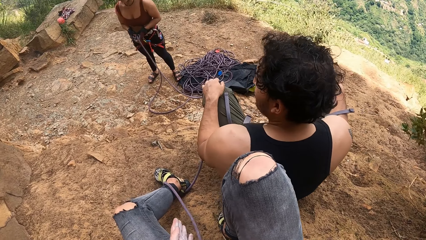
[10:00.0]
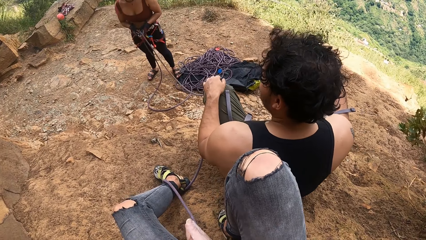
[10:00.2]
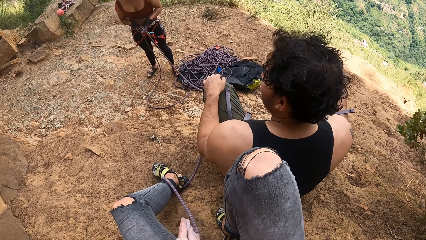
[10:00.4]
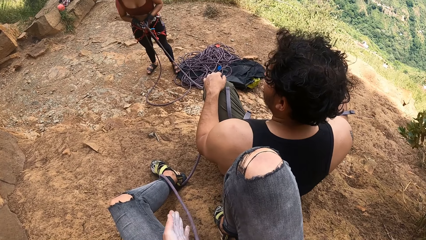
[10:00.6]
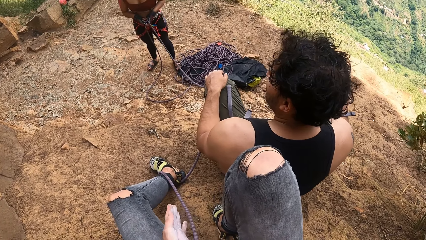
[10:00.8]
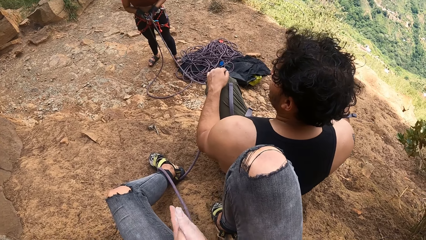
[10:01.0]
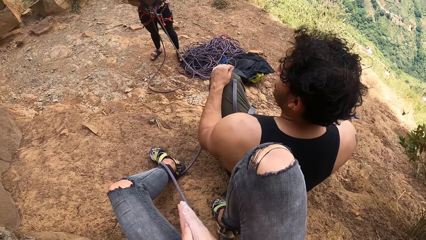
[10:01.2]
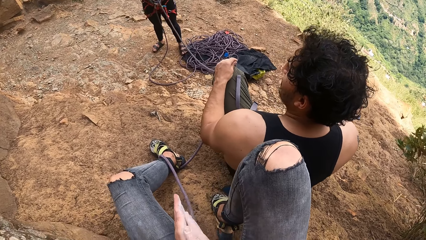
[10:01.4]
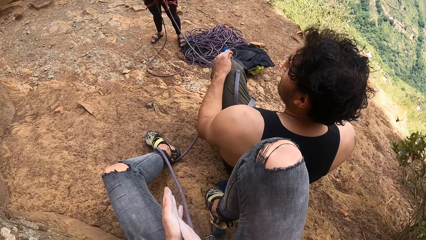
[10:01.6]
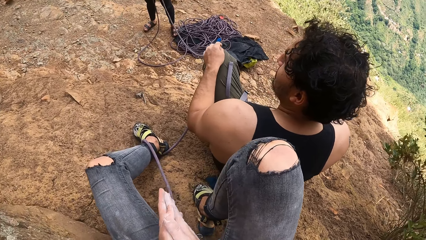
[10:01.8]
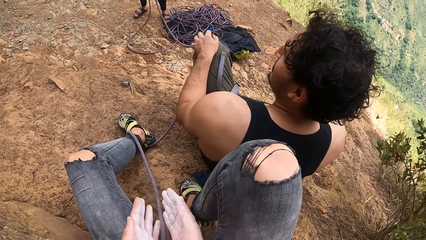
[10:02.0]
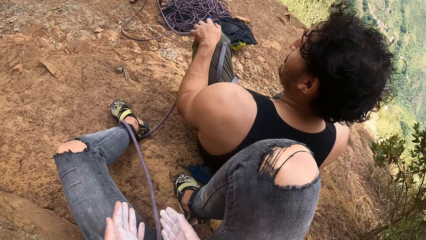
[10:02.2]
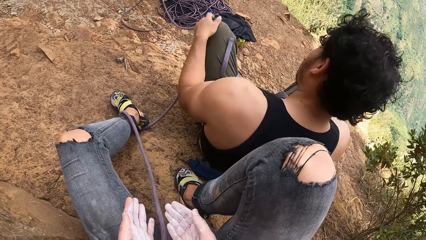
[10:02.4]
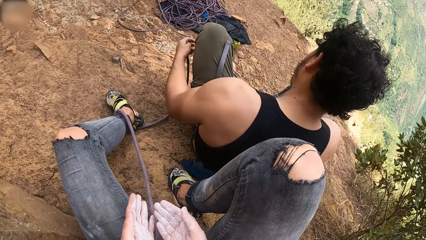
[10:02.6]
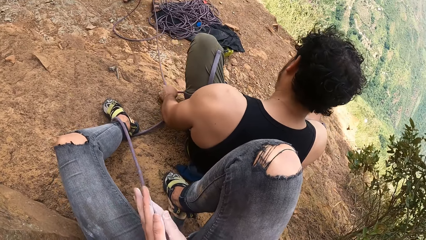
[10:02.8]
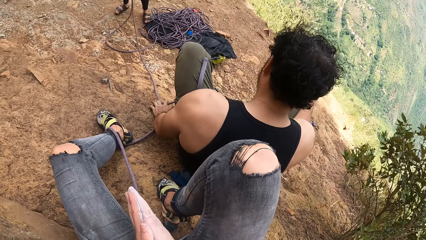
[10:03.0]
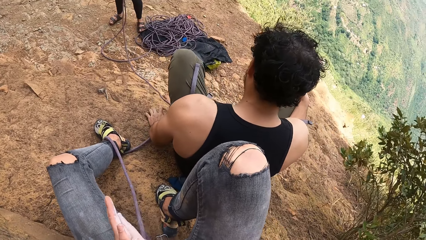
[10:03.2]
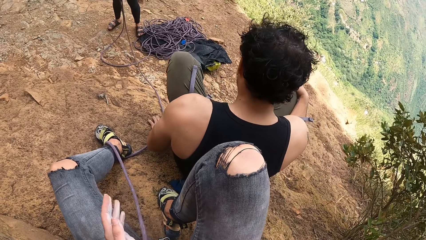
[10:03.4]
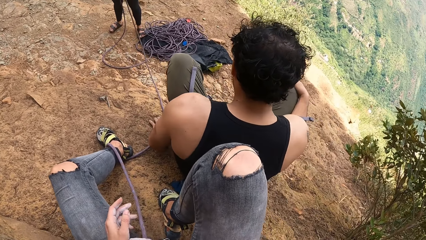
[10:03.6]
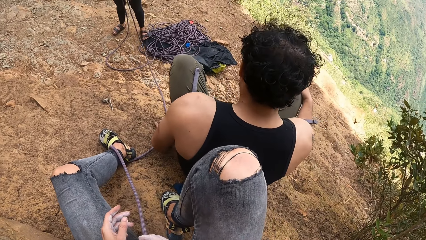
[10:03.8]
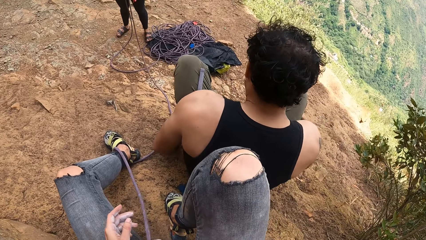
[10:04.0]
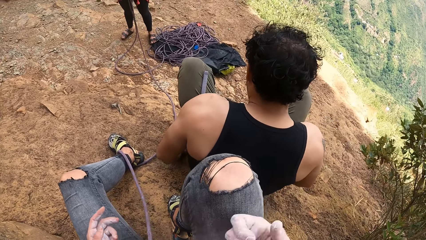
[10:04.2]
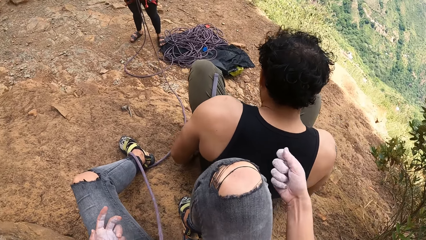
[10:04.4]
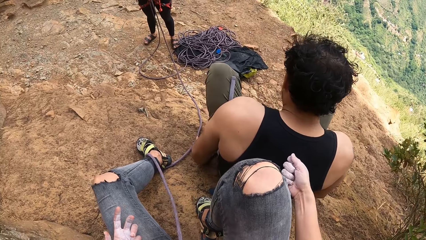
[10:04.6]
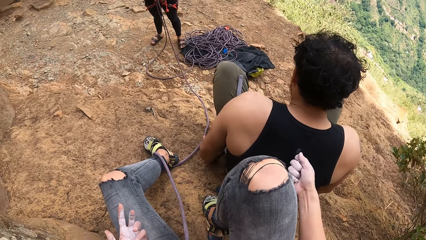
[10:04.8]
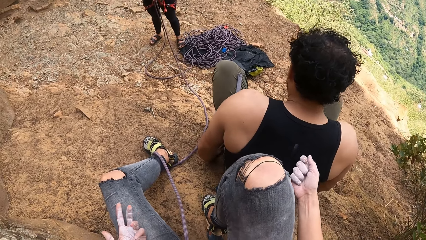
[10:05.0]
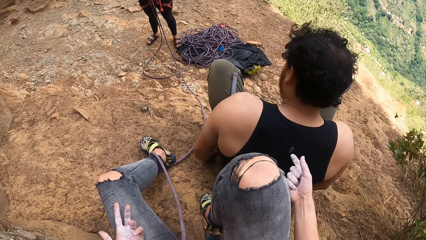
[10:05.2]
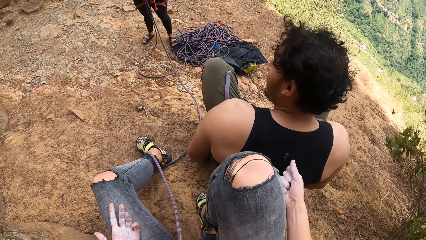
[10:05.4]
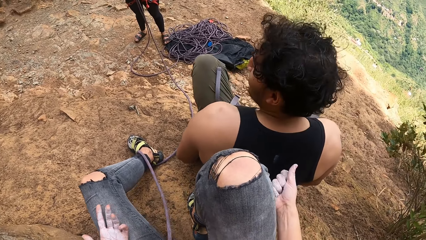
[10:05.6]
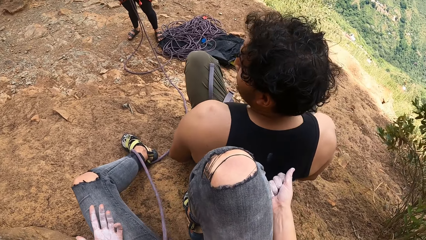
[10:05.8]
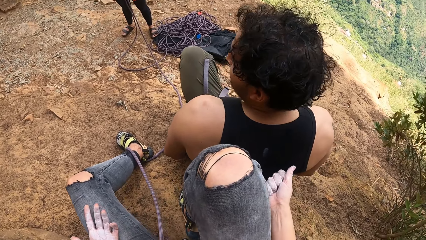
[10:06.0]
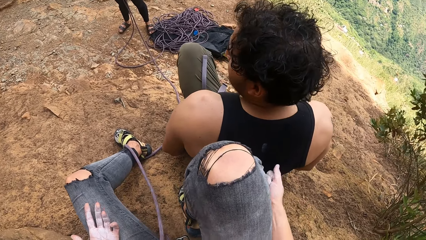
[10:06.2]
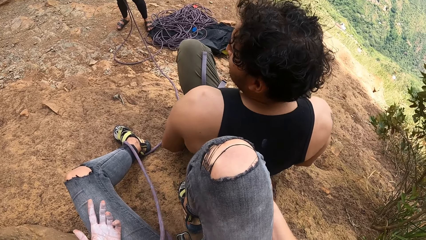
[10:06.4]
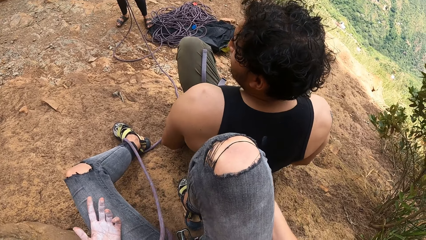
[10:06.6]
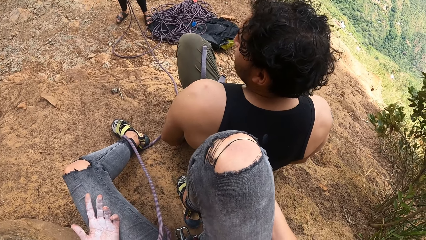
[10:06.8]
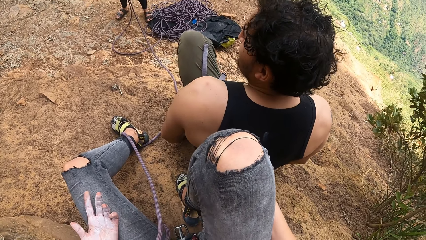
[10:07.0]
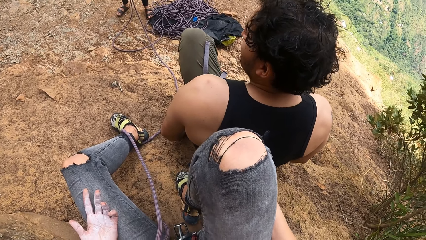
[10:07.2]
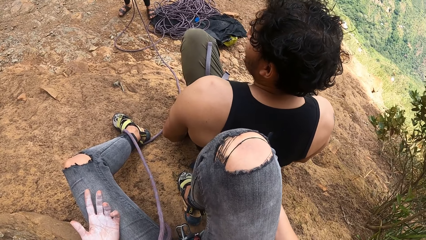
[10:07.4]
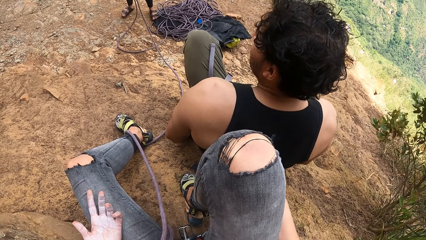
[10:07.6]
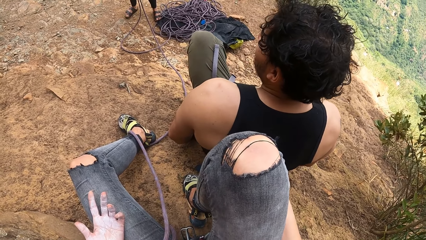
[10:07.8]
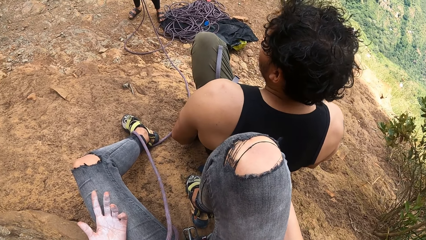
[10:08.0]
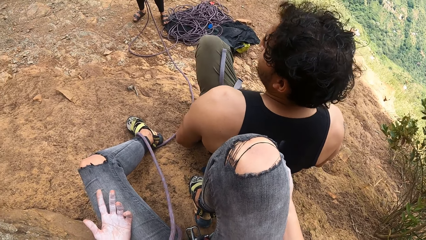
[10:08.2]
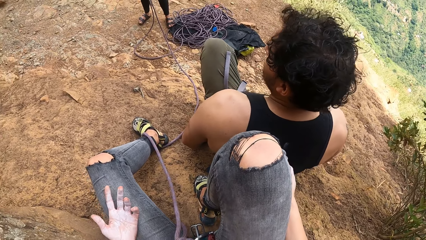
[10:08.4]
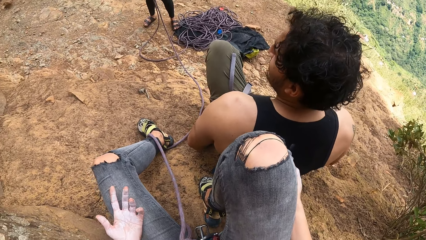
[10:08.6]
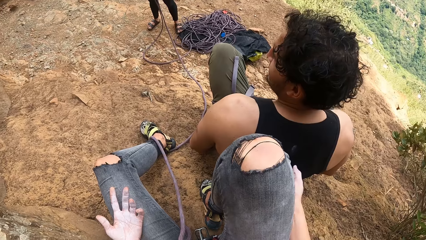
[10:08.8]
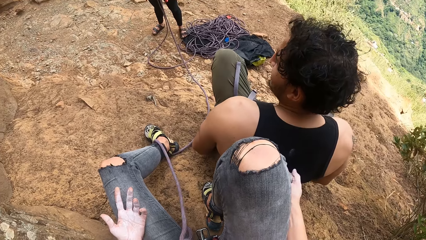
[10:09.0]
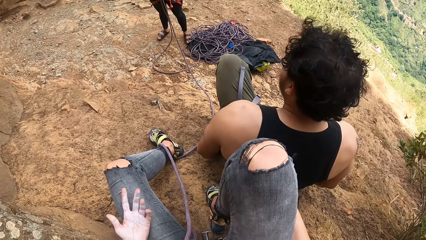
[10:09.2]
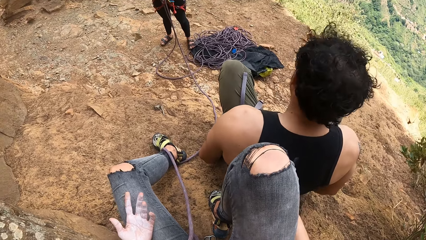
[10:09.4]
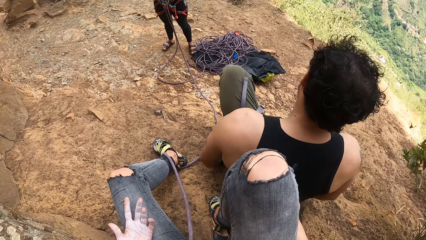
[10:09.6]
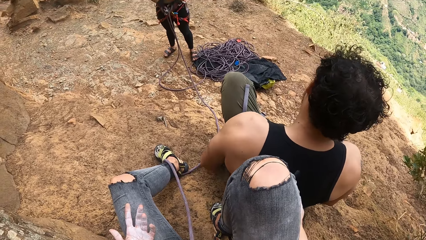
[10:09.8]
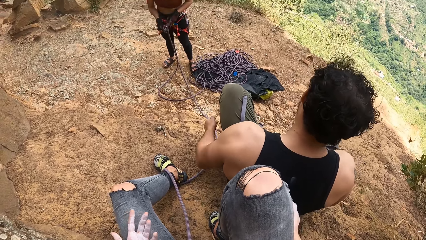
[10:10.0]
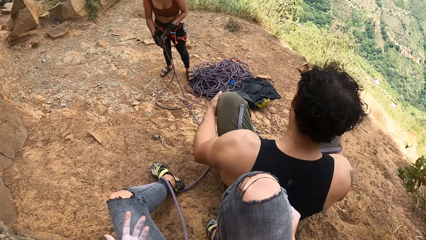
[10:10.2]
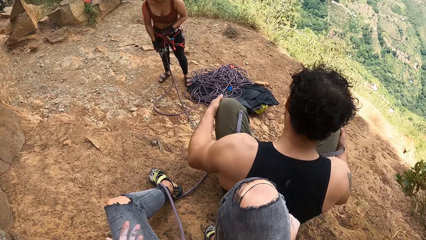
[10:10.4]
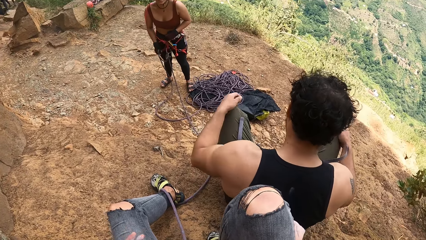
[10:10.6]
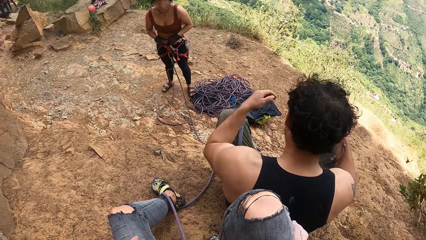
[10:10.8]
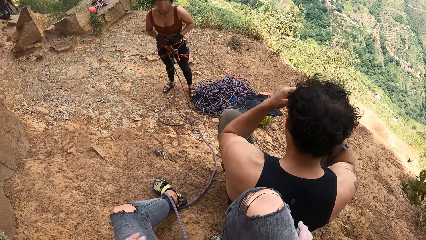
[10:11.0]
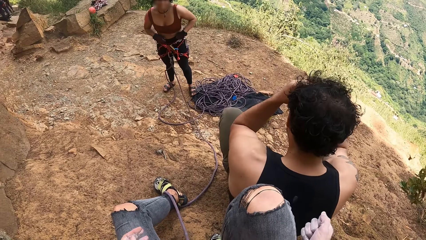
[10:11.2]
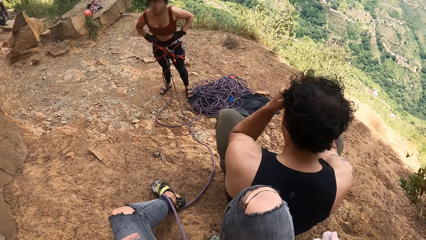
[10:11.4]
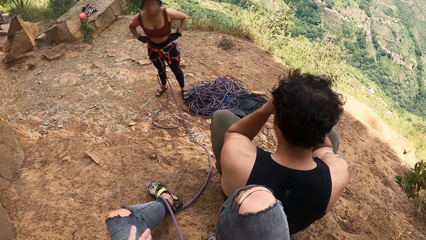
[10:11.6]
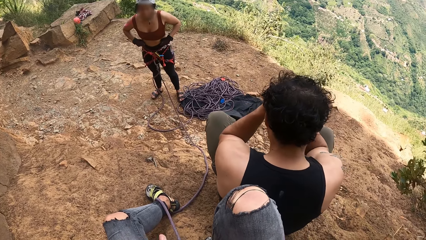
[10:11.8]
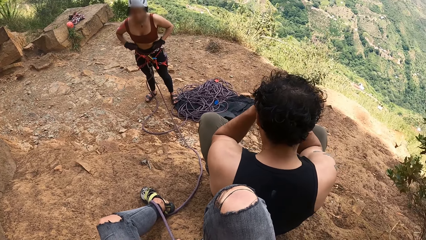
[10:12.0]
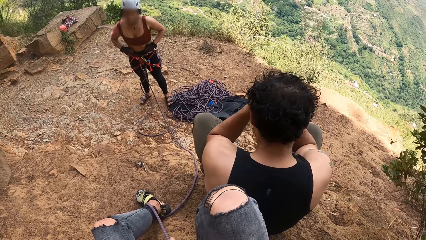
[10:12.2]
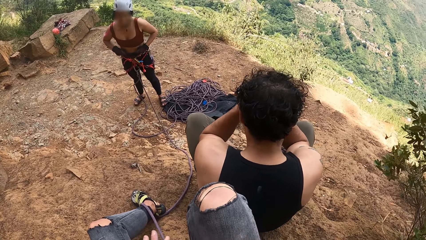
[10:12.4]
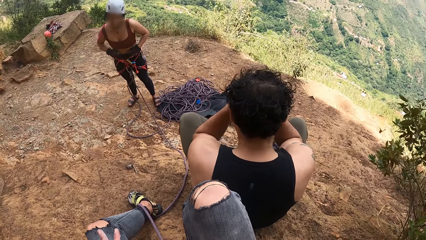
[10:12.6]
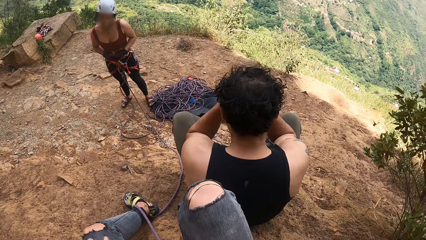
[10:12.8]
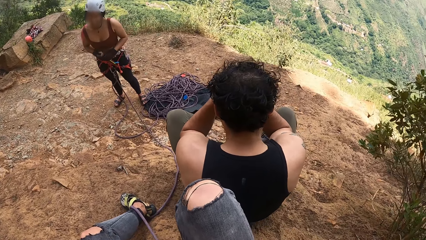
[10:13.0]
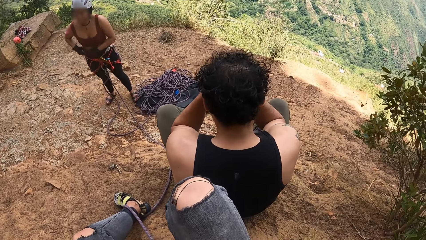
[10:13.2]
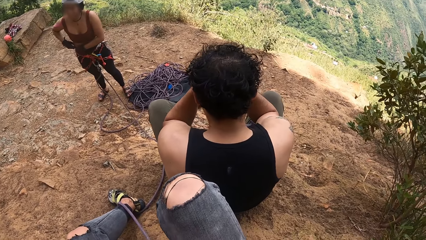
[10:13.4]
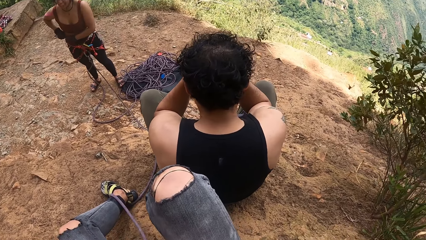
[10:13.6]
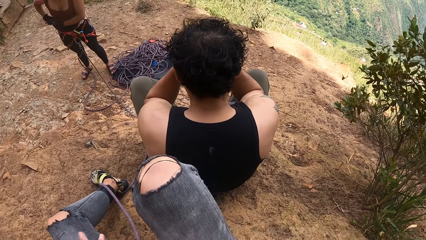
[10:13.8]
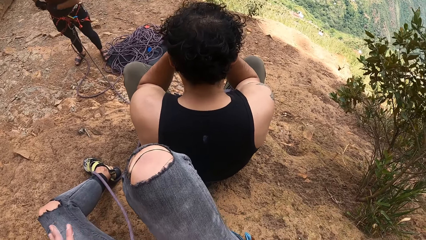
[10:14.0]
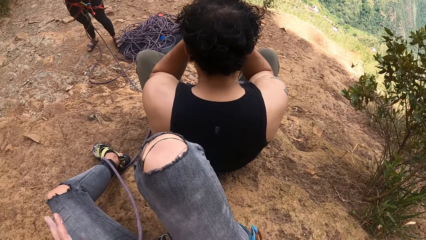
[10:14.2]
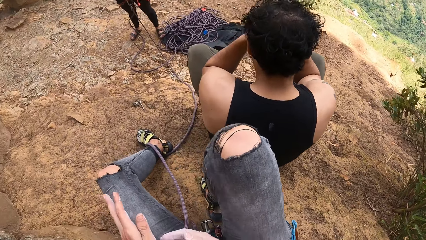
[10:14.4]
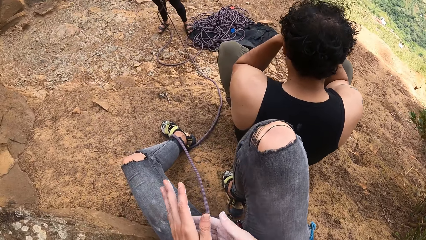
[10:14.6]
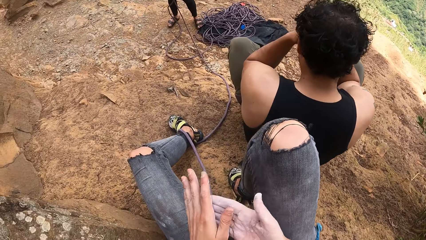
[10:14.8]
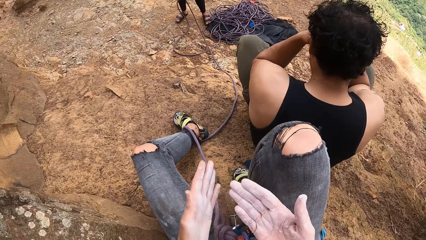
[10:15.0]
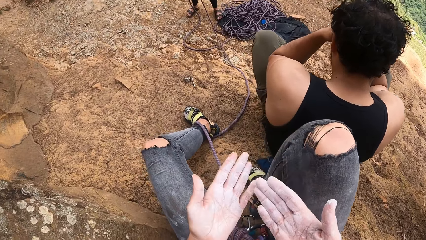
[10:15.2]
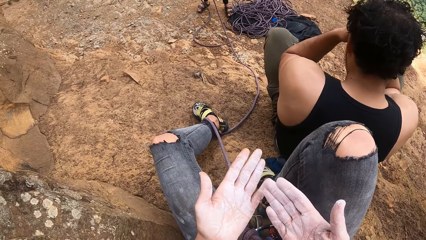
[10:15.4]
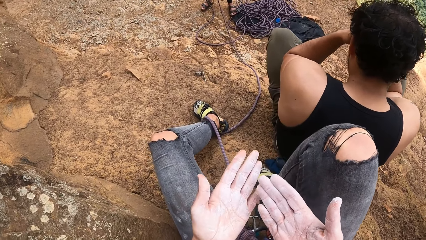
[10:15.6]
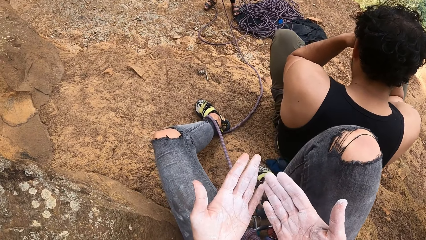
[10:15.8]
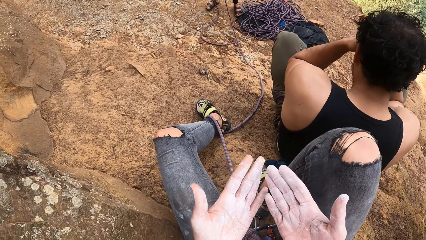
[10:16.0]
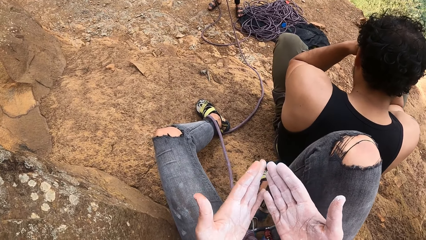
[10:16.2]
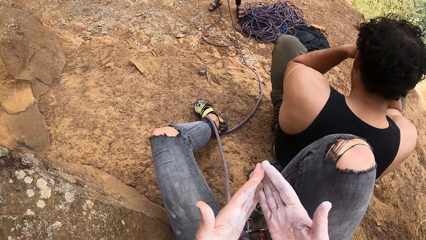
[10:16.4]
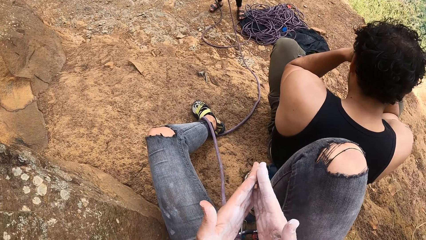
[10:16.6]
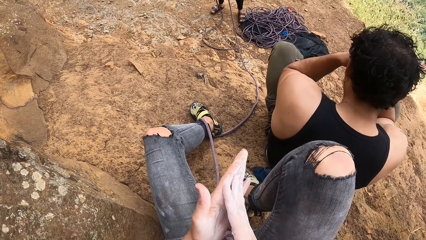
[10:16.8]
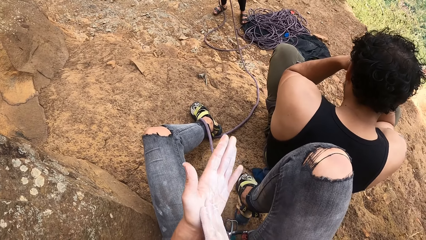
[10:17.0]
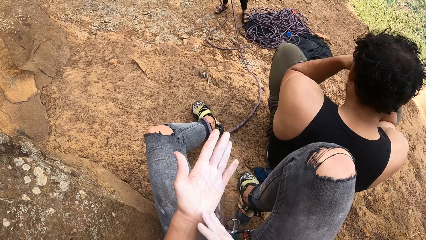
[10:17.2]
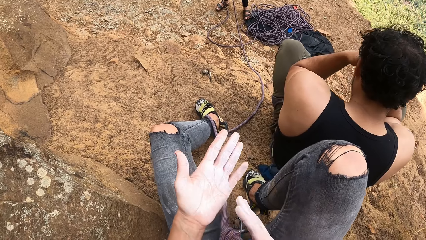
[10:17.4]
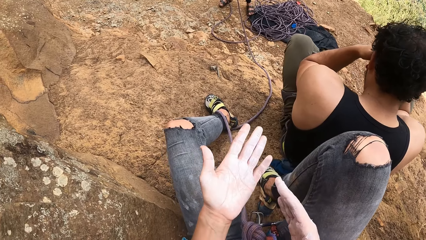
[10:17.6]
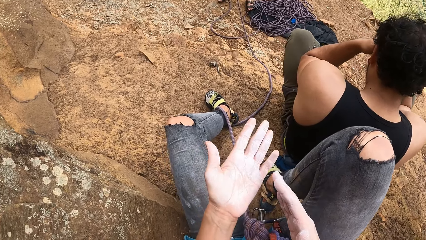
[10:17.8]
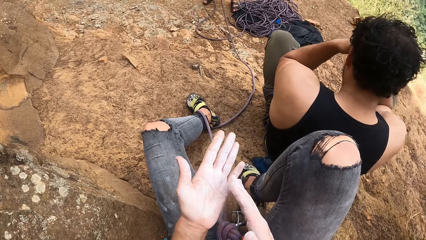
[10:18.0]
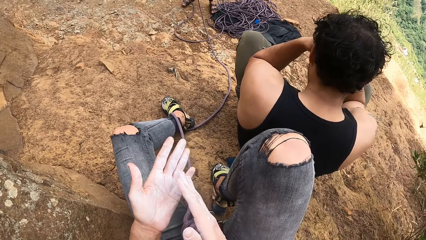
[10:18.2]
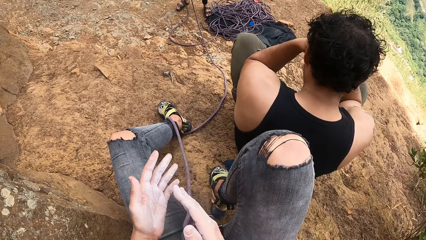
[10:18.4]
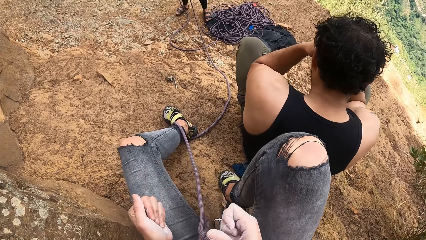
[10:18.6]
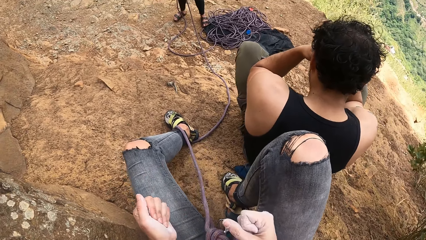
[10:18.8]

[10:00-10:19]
The camera wearer rubs her hands together. She taps the back of a man. She talks to the man. She rubs hands. She stares at her hands.
